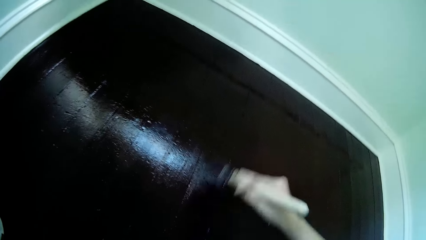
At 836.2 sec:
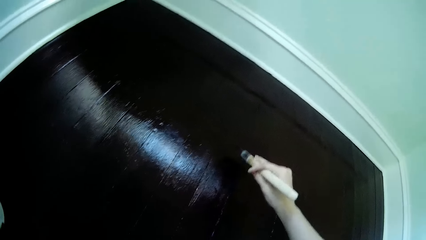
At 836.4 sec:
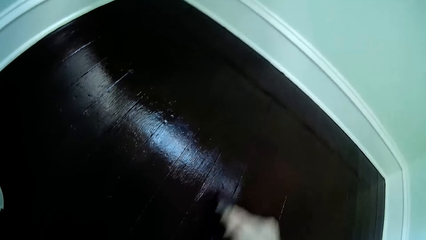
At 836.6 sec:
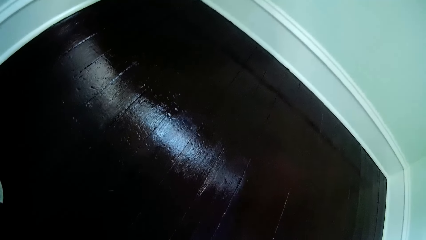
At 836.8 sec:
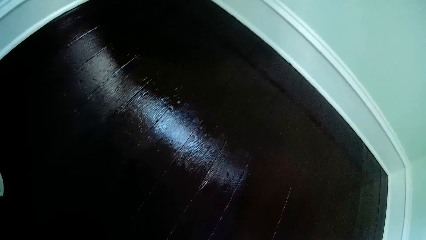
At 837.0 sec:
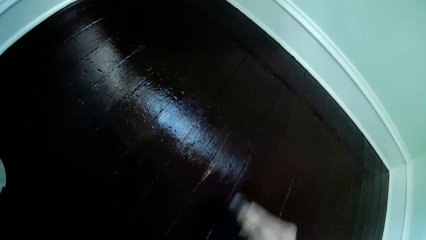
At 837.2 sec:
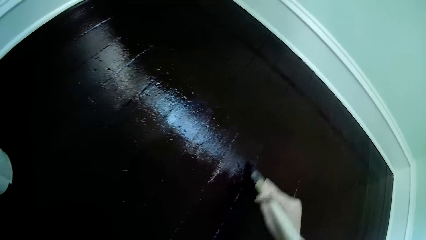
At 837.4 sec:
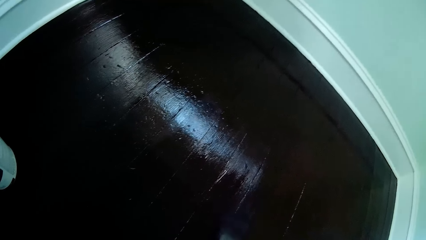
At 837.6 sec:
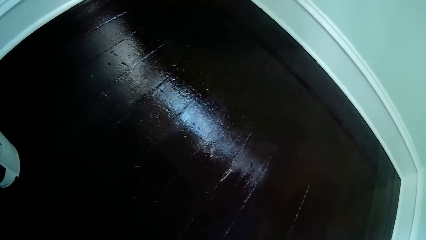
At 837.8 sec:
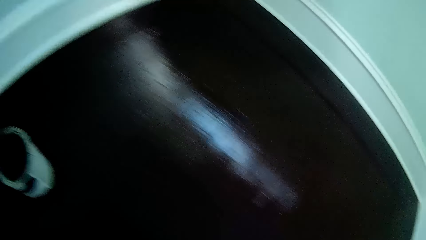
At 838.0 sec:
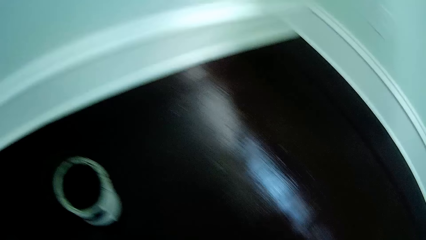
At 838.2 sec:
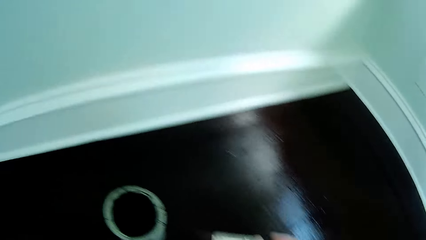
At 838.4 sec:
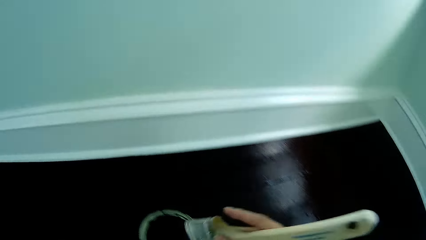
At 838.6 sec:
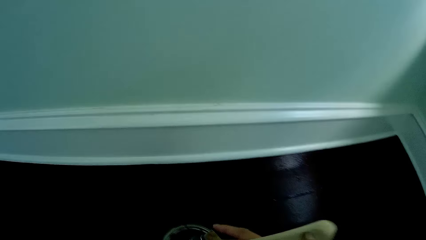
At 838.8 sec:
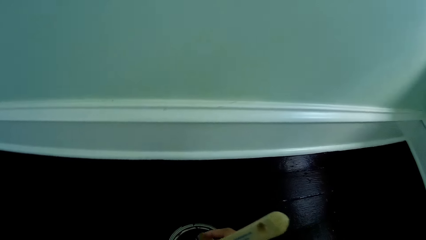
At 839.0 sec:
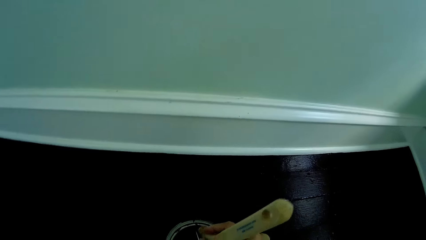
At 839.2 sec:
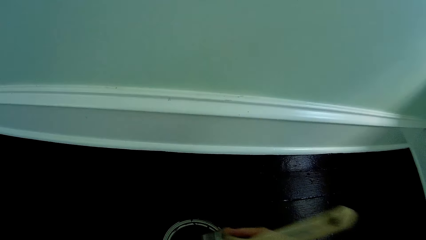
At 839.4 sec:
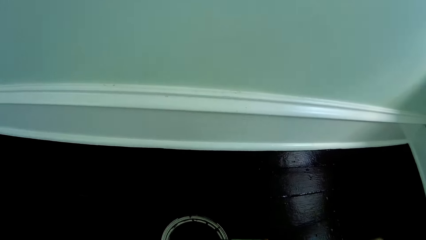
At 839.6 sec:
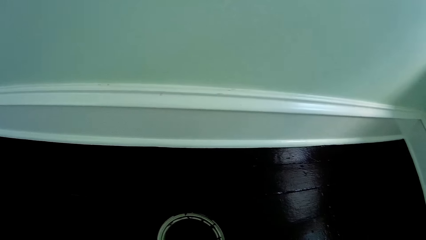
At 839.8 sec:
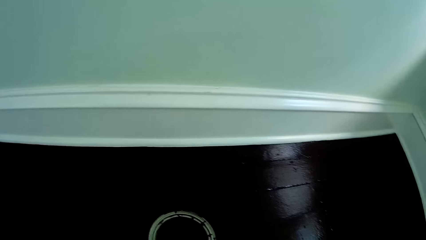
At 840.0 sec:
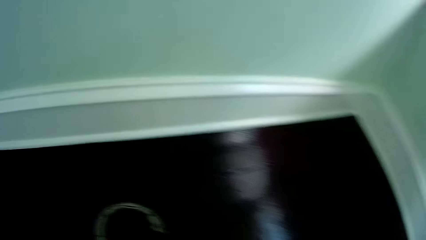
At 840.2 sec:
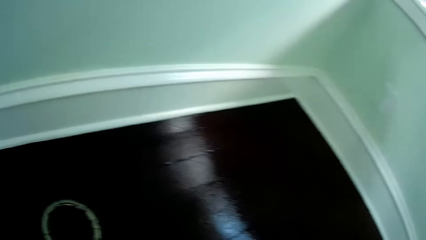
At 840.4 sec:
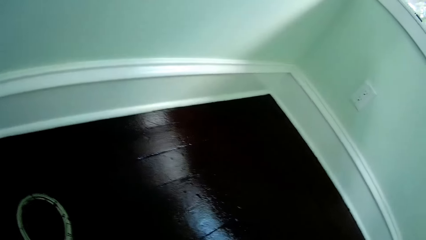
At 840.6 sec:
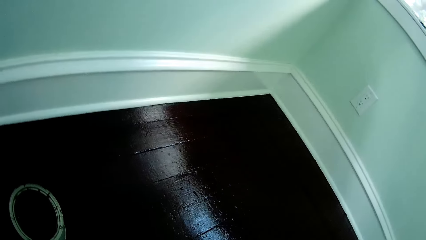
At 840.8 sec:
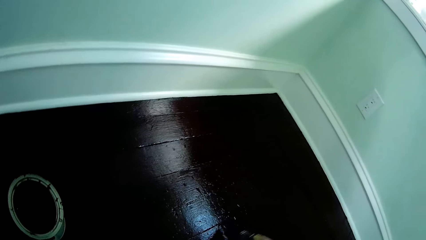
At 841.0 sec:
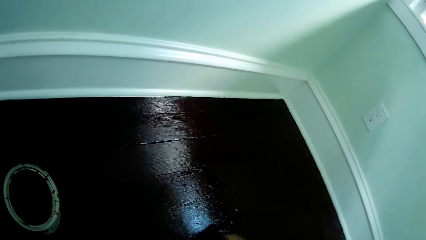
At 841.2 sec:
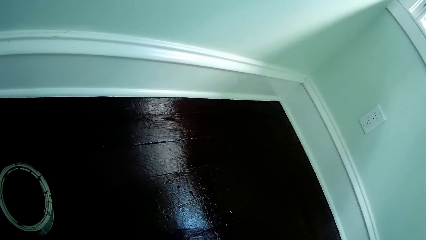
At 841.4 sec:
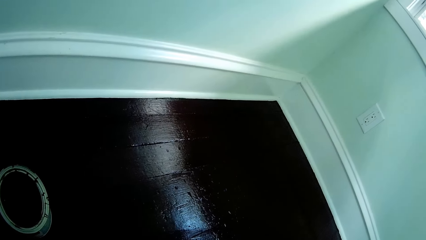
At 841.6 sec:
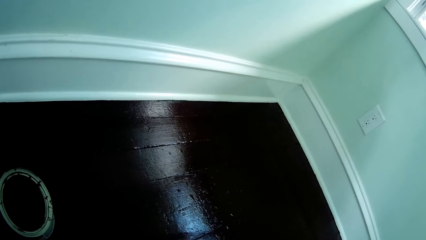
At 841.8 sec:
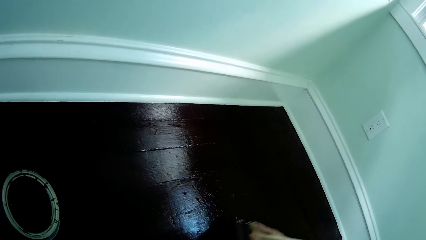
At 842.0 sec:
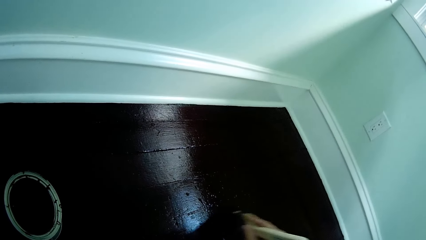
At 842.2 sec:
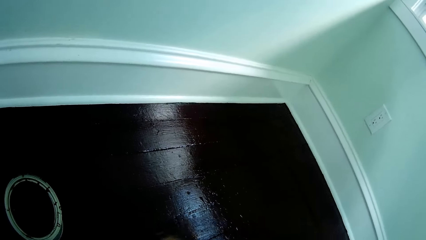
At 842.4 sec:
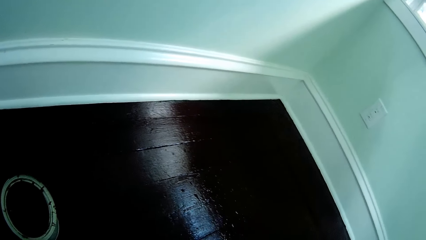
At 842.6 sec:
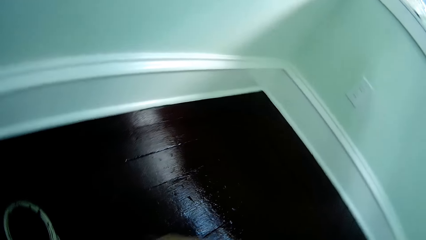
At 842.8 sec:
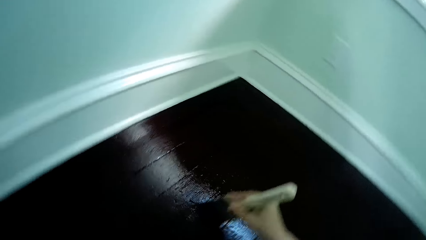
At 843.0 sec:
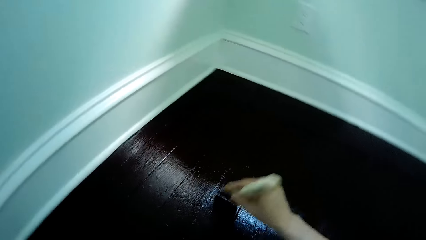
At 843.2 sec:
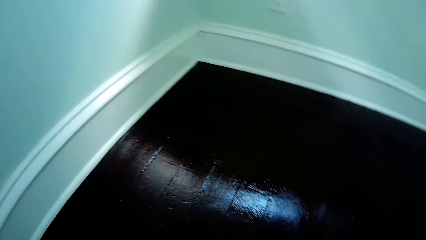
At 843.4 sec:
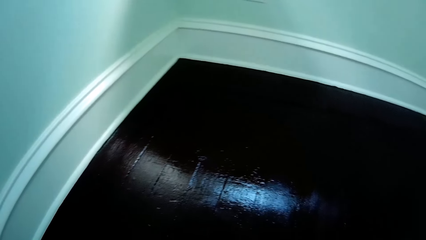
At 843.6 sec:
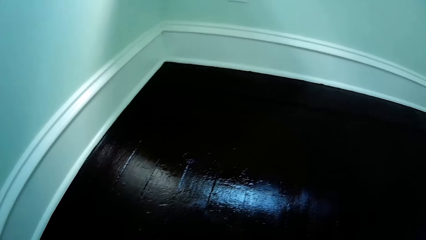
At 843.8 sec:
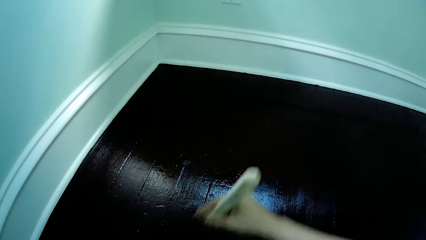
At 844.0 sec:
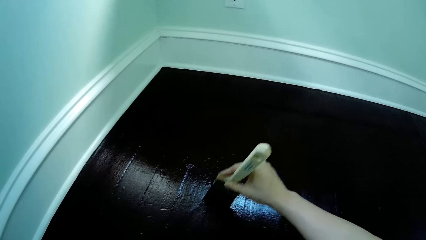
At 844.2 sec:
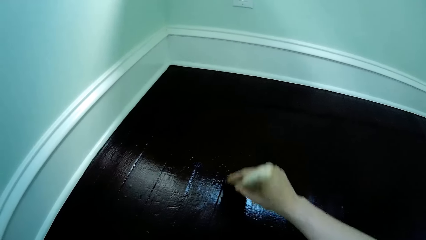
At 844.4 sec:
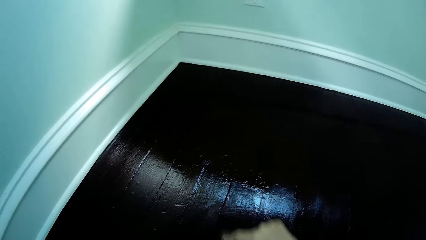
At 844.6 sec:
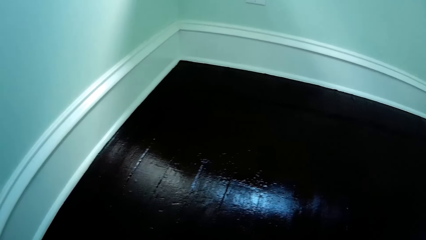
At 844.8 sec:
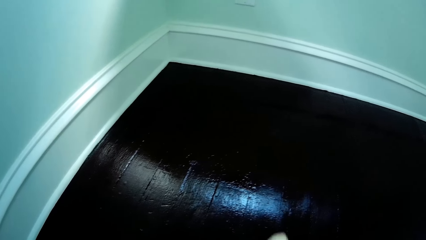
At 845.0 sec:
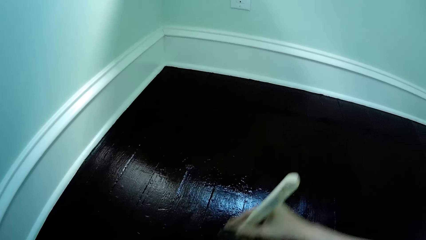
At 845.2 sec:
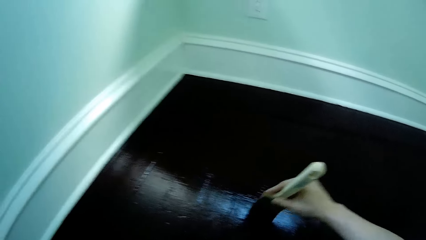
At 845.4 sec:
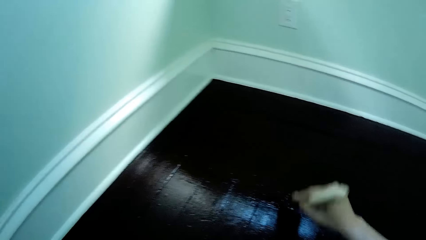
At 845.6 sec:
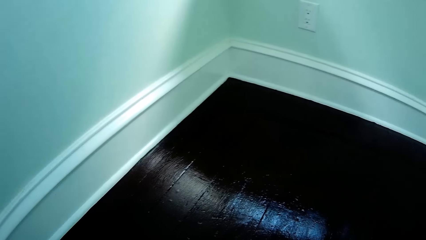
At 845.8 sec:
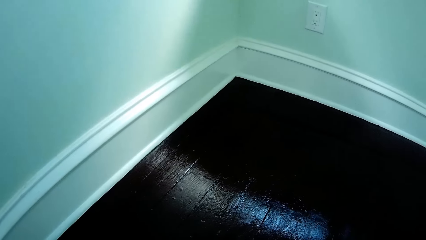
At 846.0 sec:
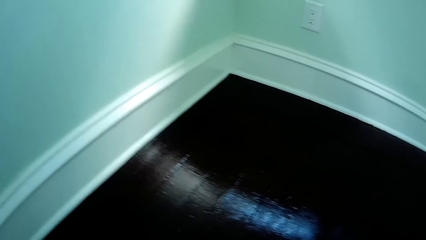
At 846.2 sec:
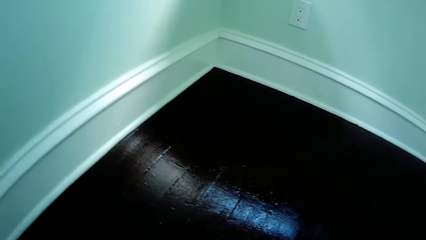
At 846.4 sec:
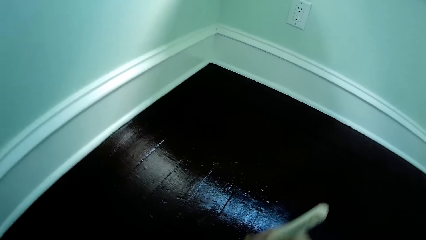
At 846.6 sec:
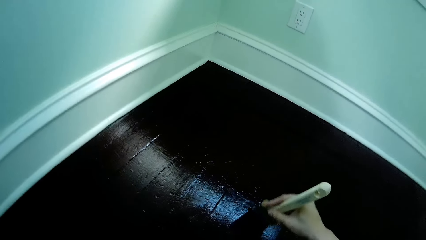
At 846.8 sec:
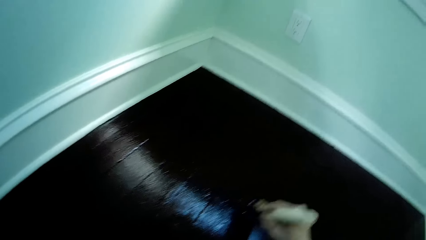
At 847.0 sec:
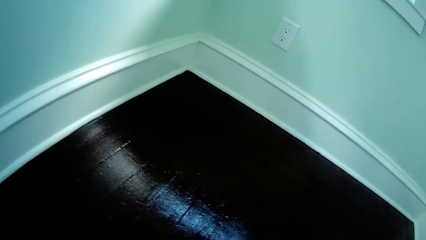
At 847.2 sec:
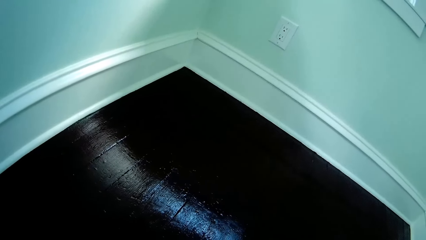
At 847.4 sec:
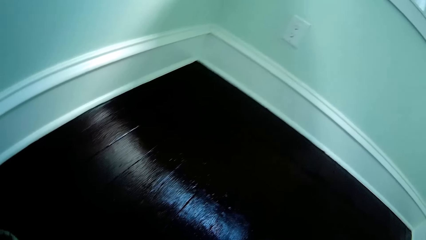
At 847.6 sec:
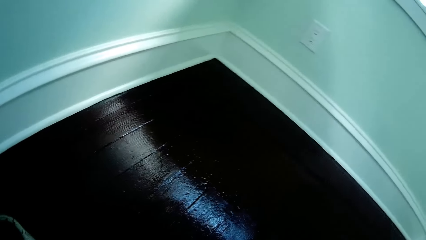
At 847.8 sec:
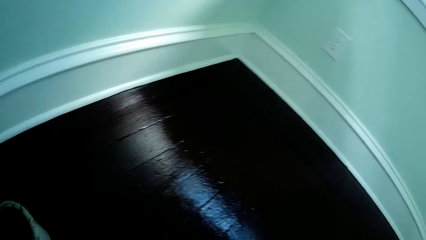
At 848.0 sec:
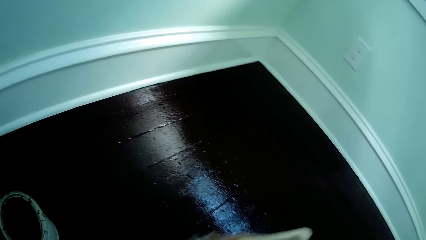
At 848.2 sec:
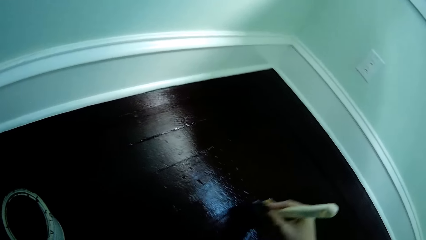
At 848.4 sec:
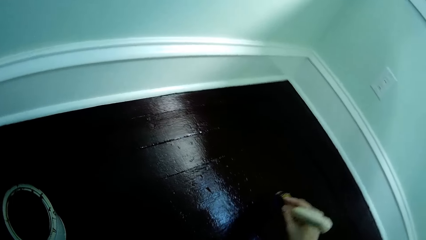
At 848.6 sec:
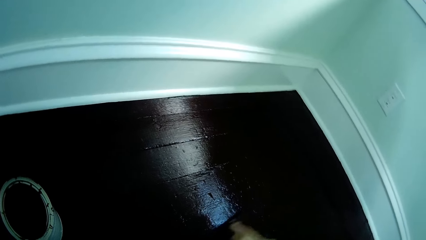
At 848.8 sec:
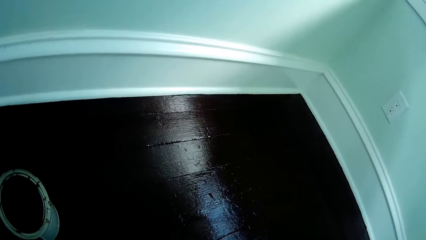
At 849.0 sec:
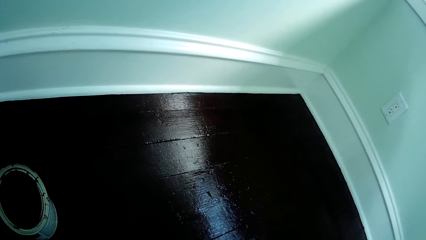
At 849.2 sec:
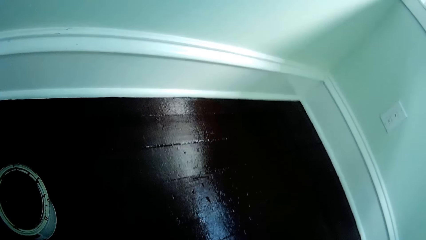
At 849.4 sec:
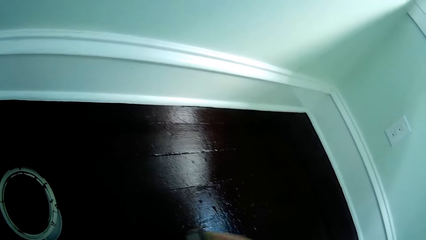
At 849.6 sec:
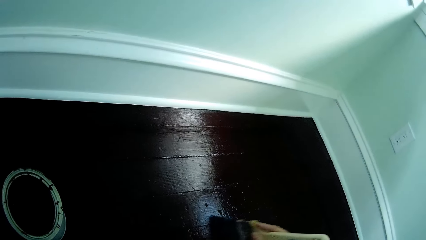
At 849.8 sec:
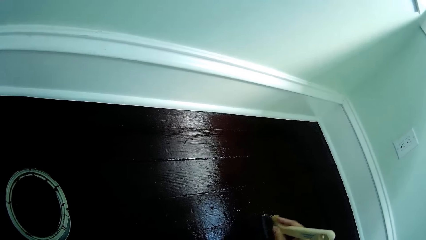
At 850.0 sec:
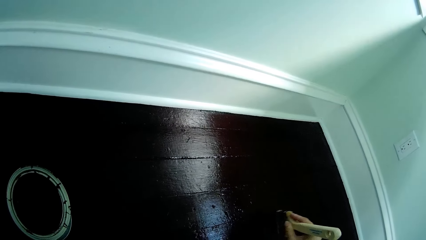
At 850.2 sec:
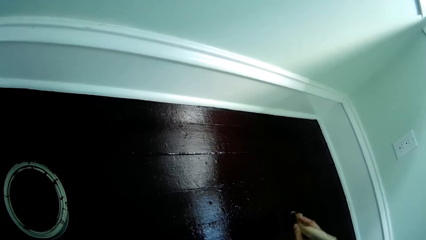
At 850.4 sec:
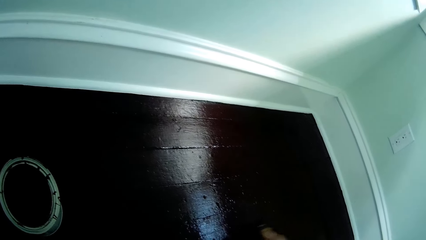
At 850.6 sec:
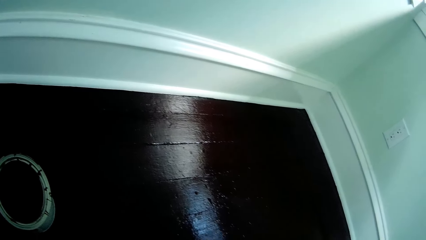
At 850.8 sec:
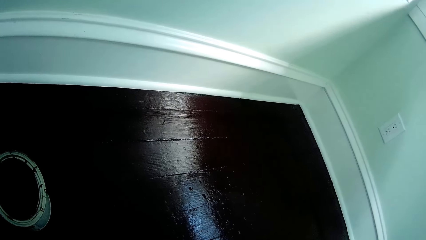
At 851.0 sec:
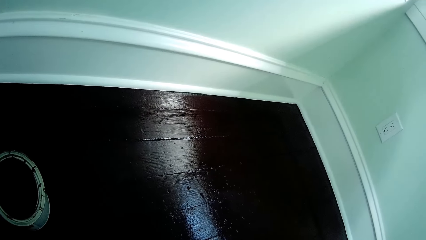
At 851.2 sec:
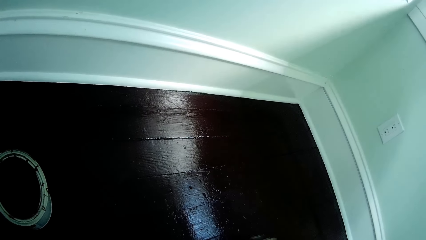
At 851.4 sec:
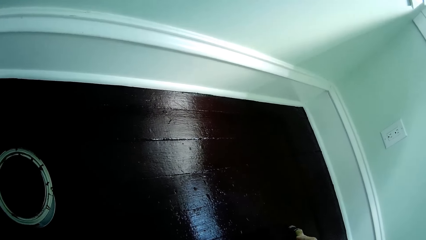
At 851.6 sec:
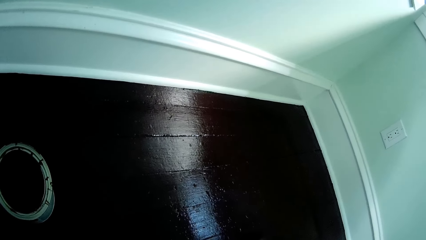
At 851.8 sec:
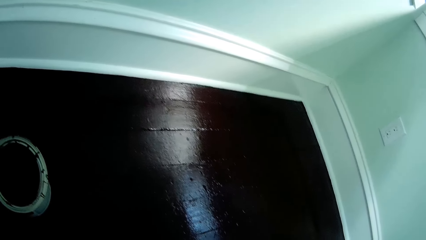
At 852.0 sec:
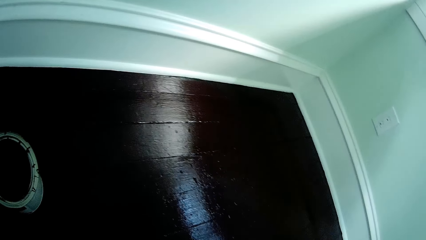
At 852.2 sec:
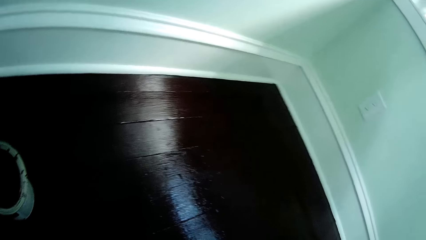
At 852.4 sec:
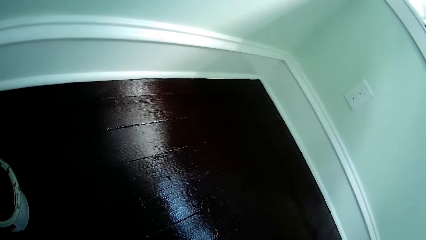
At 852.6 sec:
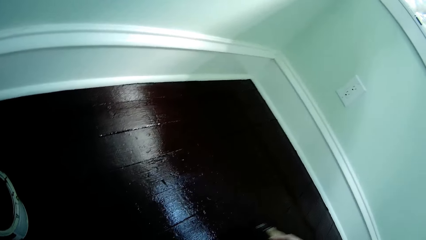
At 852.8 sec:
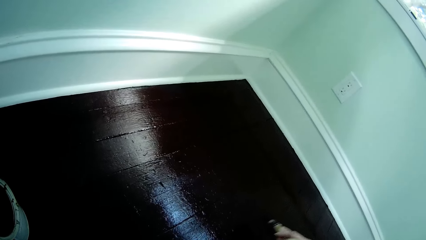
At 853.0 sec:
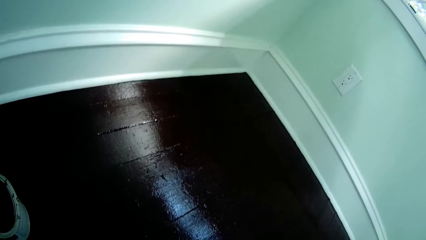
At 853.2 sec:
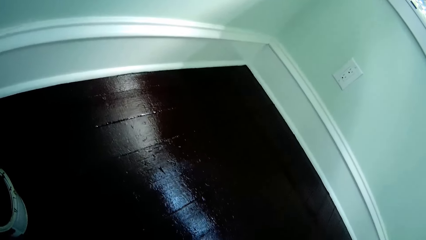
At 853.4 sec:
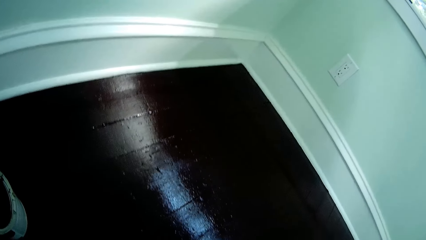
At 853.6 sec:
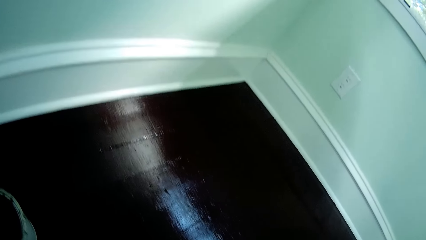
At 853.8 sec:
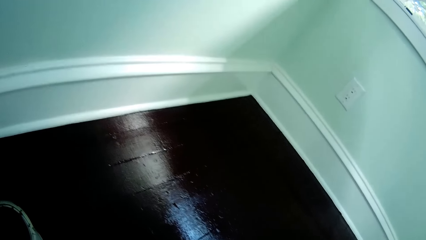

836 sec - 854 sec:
The camera wearer dips the paint brush in the paint can with her right hand. She paints the floor with the paint brush in her right hand.
